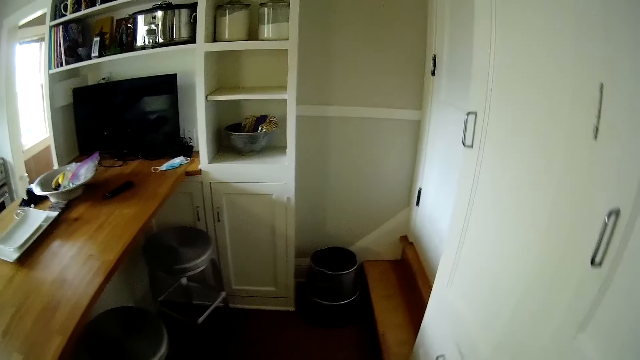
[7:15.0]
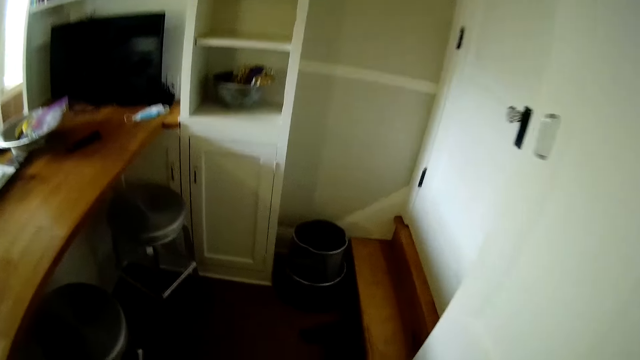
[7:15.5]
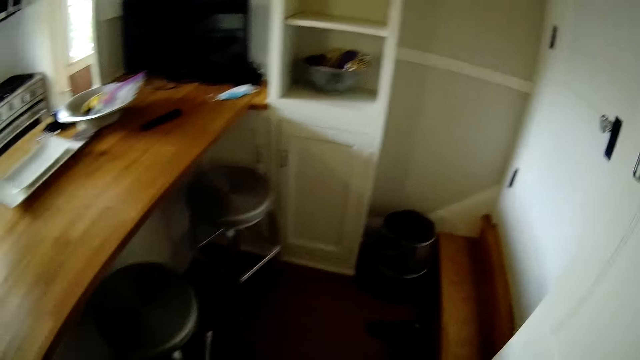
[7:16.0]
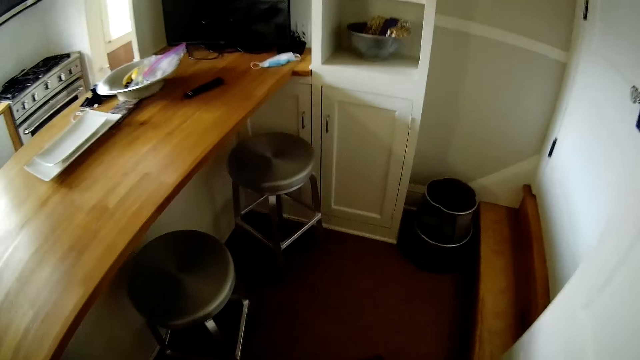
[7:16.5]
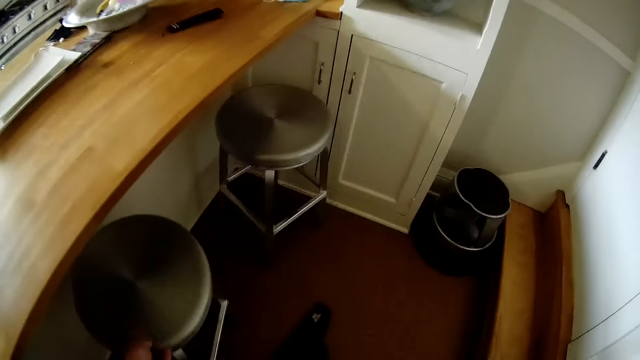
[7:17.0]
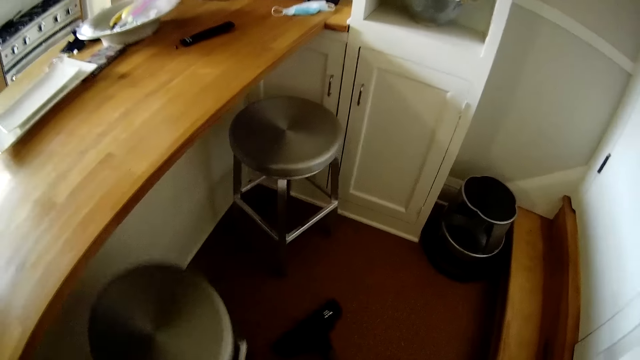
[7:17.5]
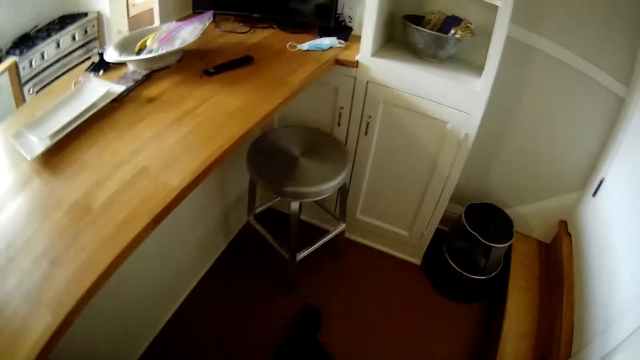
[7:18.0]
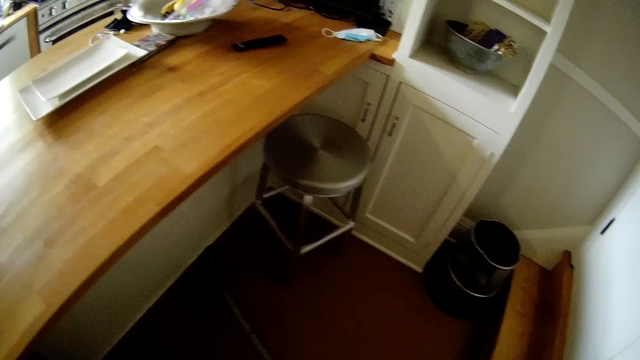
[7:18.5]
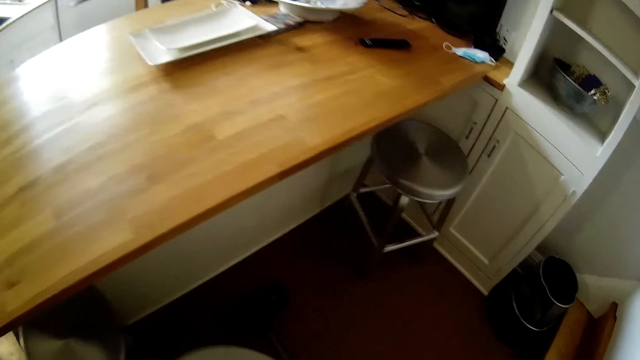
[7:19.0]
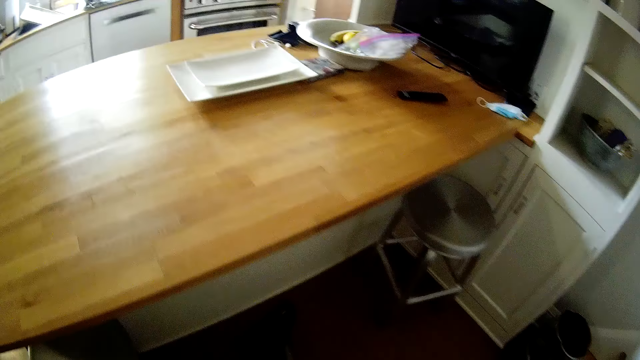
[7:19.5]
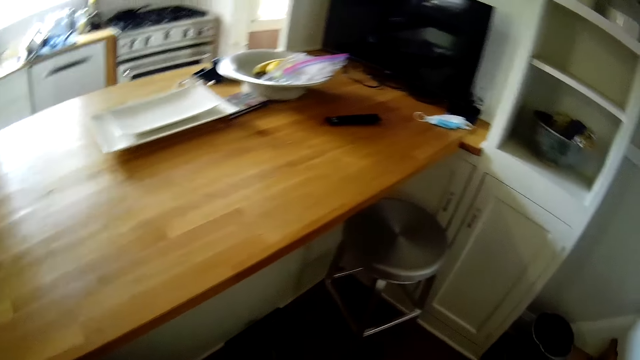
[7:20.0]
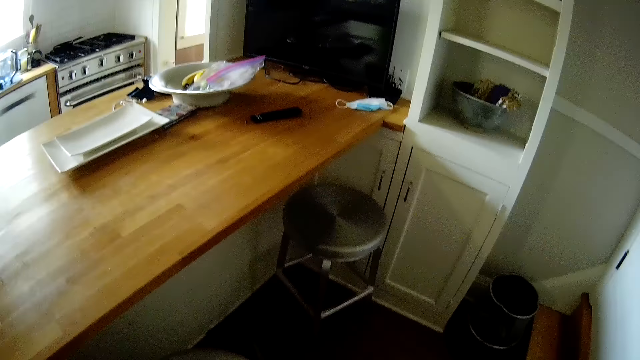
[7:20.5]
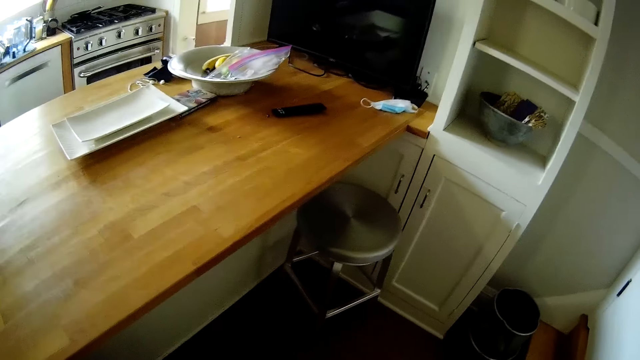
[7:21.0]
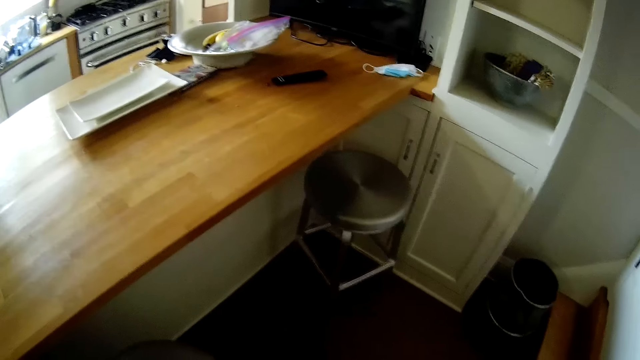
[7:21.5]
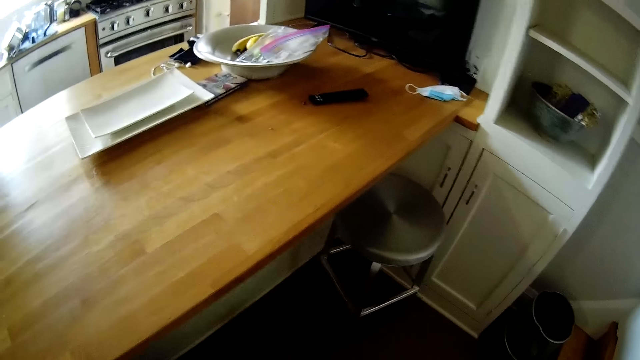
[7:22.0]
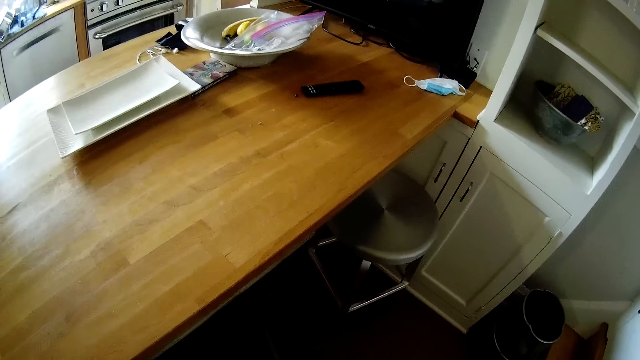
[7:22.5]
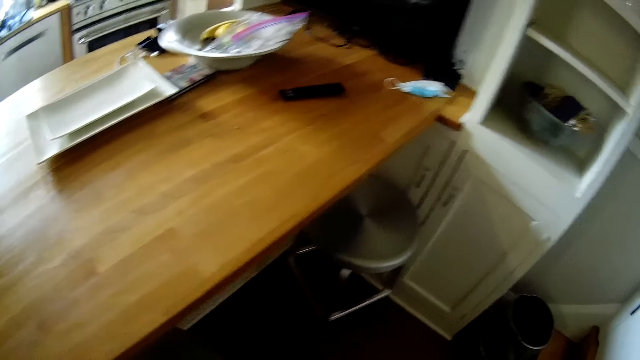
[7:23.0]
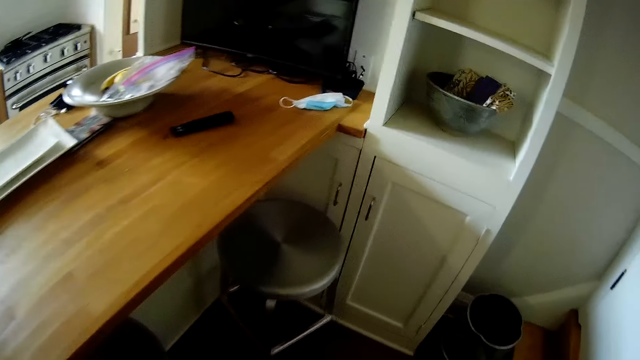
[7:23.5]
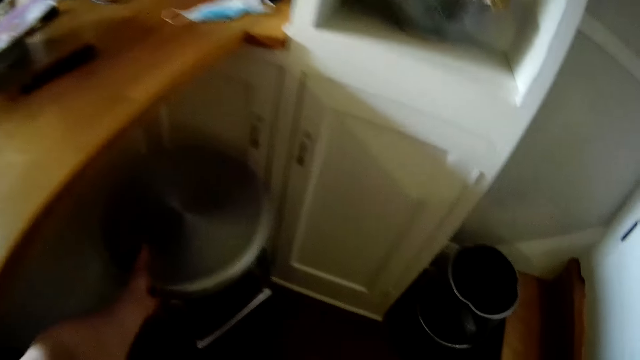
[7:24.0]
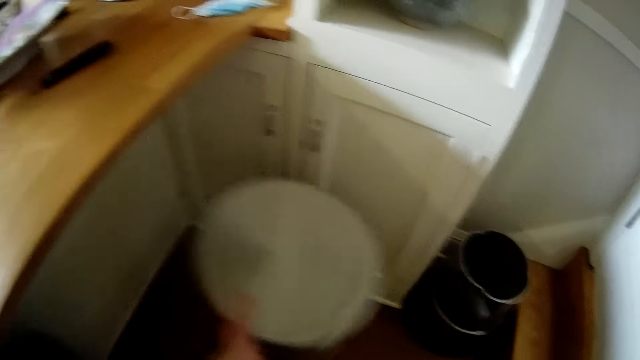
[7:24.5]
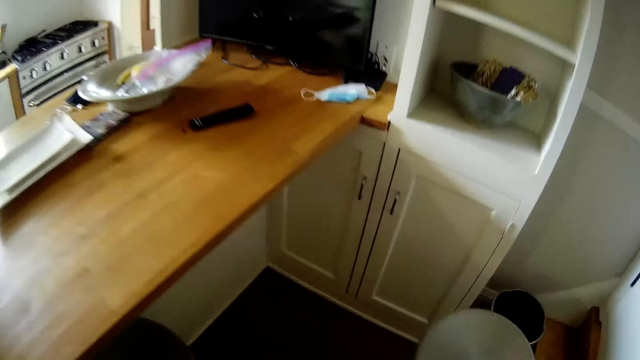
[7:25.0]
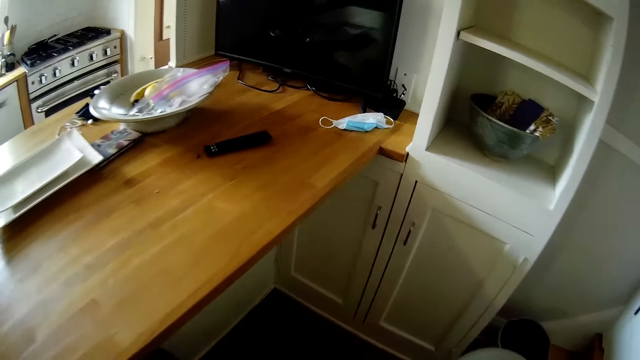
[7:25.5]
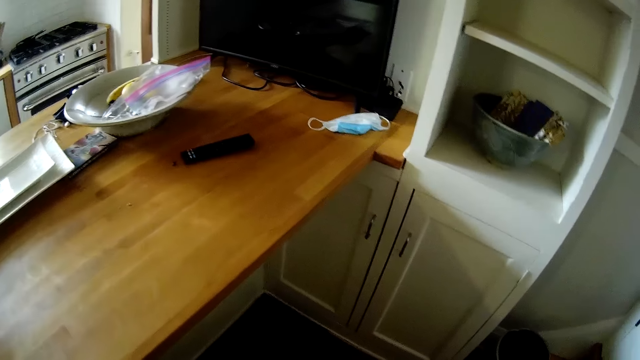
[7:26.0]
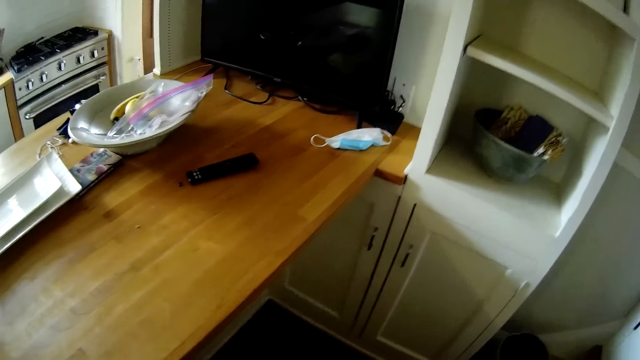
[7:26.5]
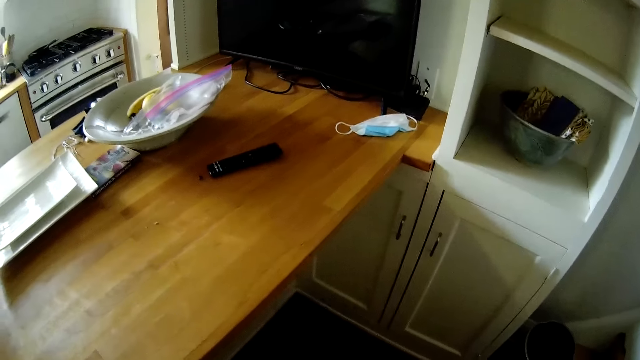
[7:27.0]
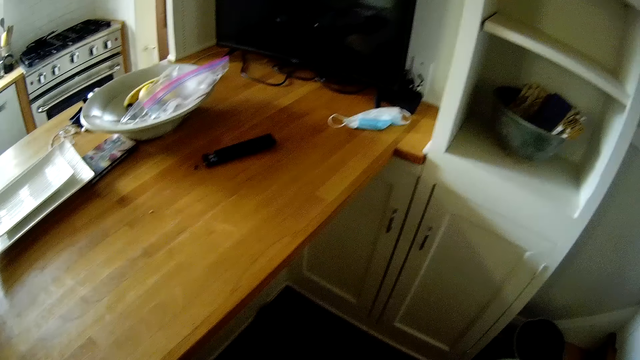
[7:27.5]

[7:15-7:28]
The camera wearer shifts a stool with his left hand. He shifts the metal stool with his left hand again.

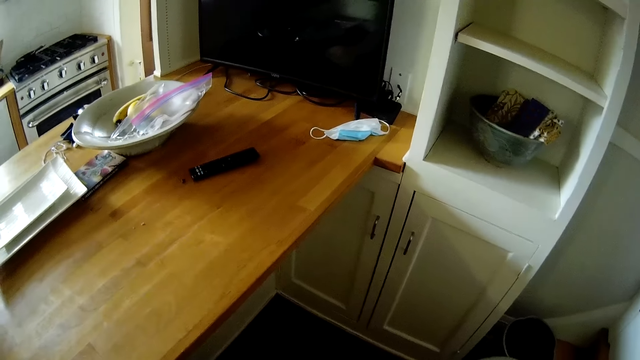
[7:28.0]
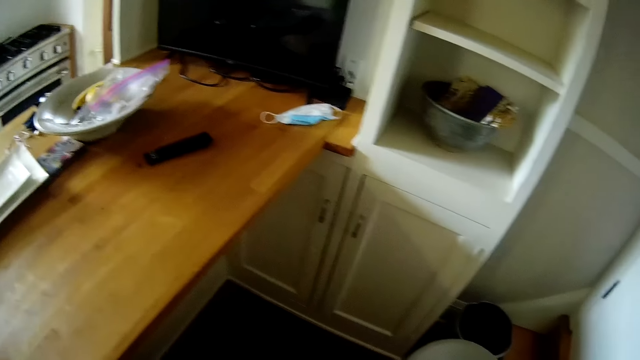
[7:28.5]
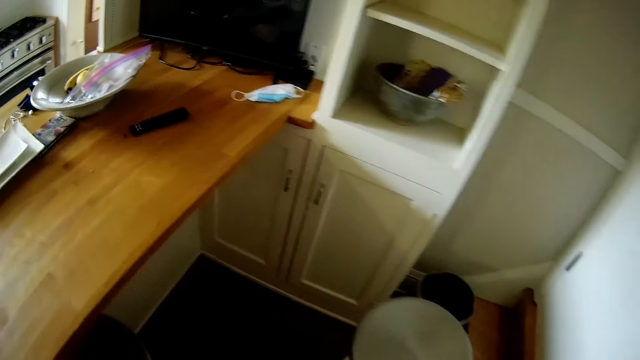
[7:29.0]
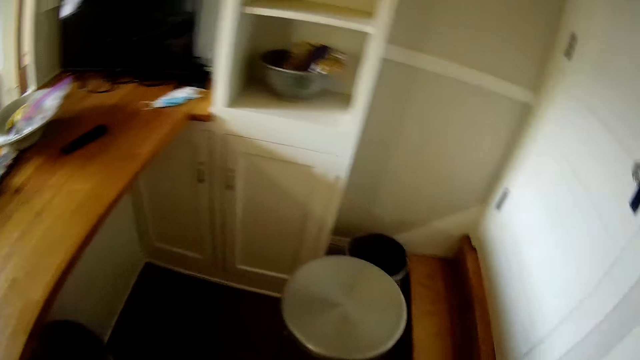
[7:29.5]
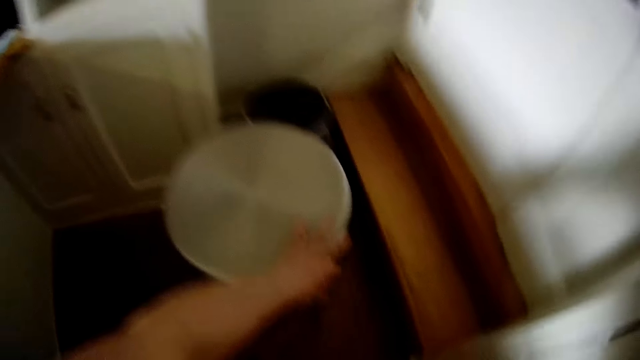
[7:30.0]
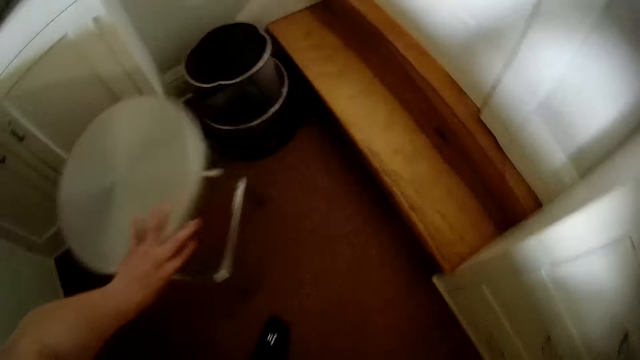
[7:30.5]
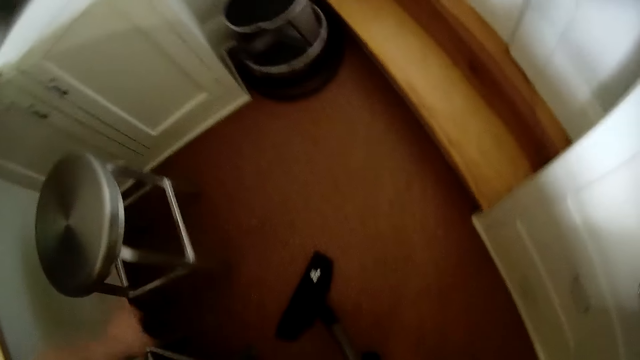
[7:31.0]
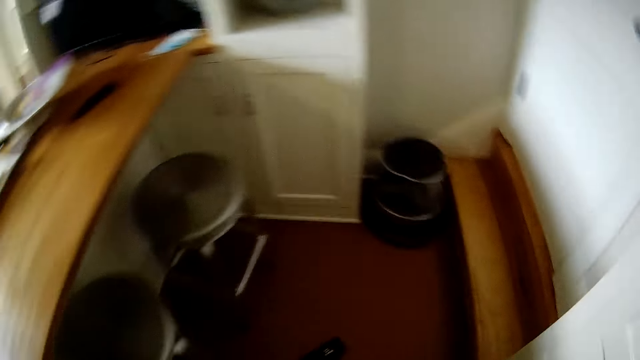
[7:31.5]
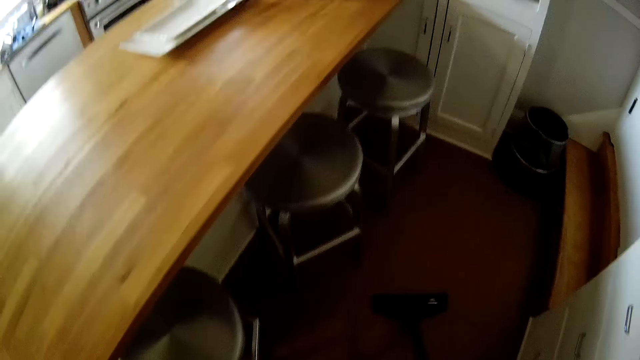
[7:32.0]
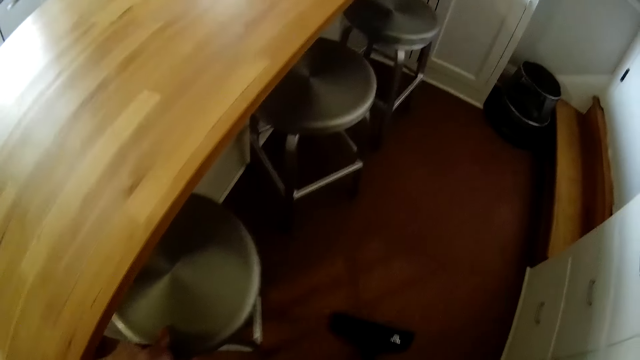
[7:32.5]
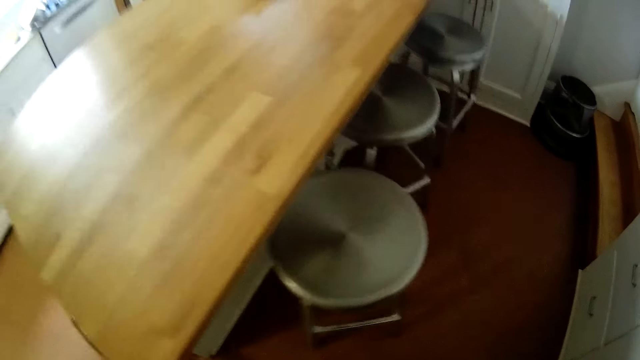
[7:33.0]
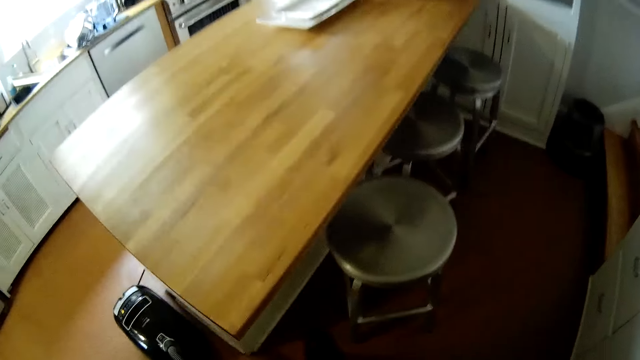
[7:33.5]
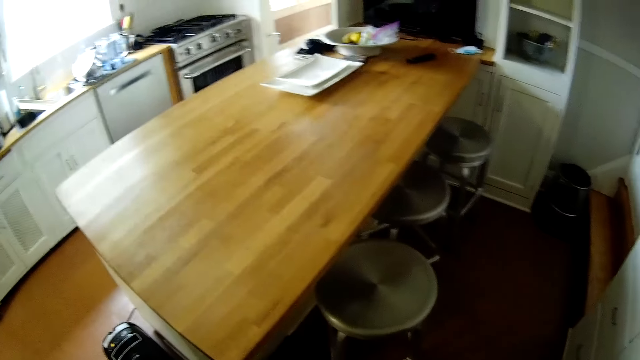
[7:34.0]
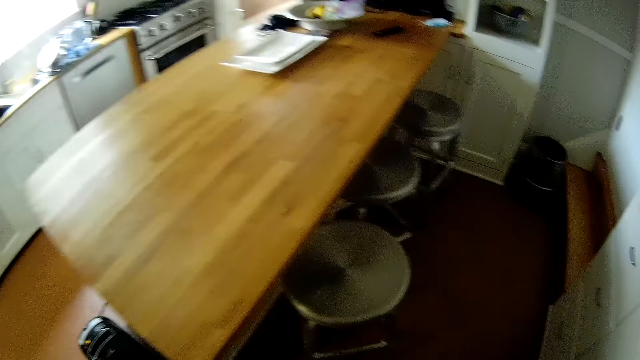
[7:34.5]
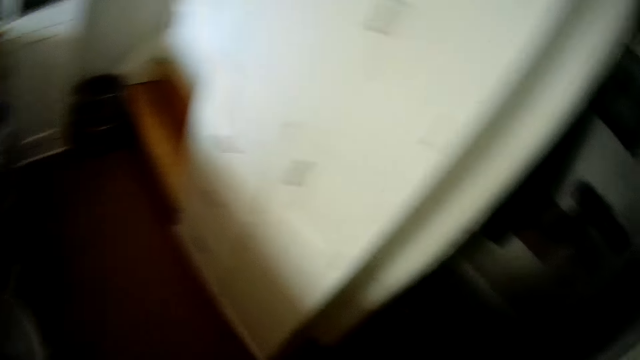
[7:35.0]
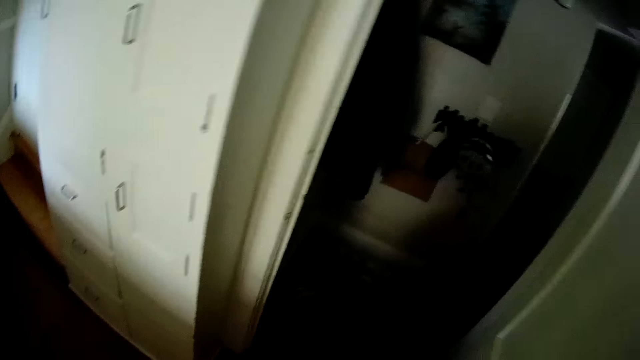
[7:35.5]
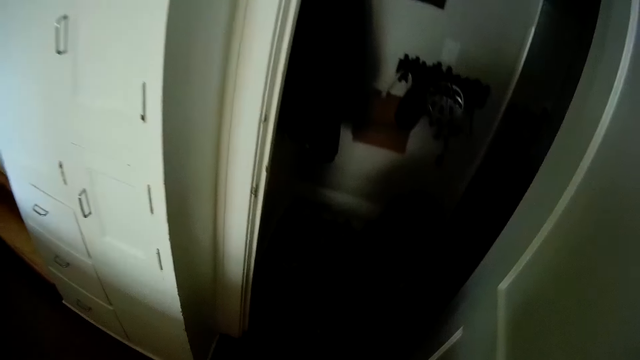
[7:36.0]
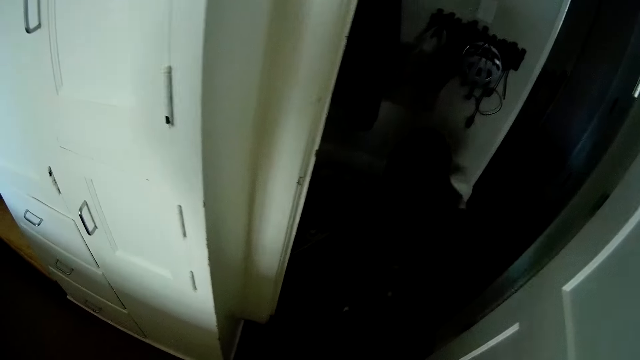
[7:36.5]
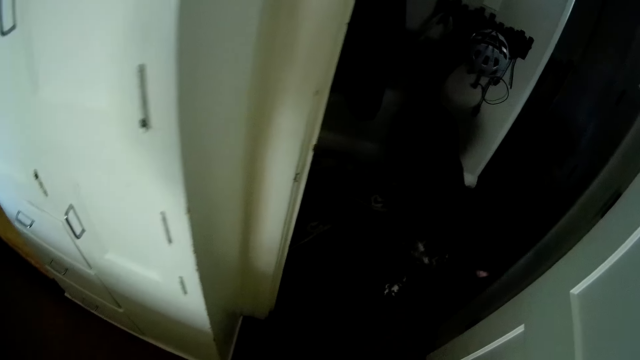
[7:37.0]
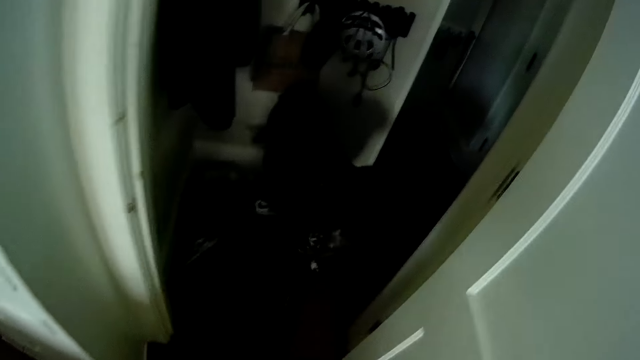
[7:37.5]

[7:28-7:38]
The camera wearer shifts the stool with his left hand. He shifts the stool again.
